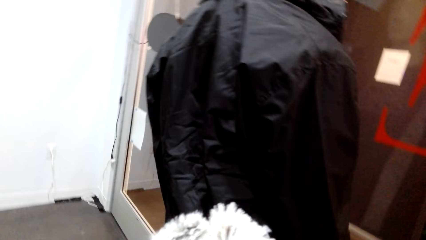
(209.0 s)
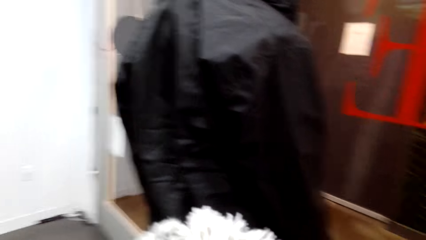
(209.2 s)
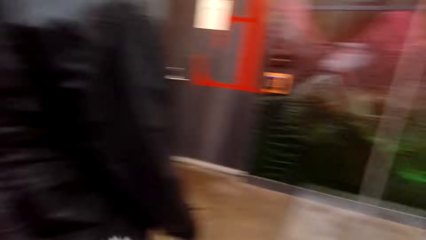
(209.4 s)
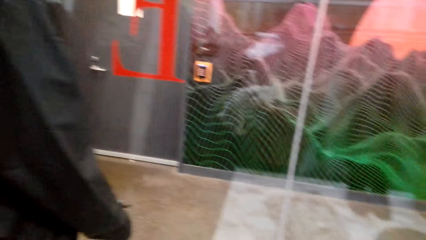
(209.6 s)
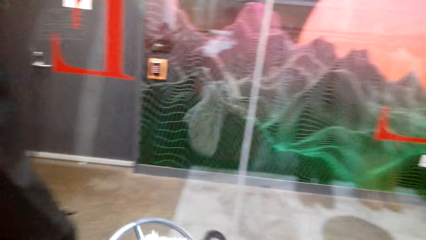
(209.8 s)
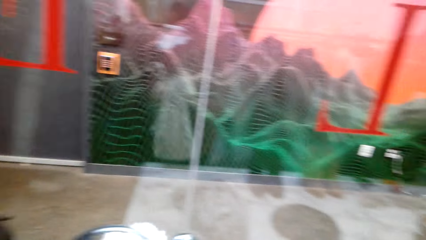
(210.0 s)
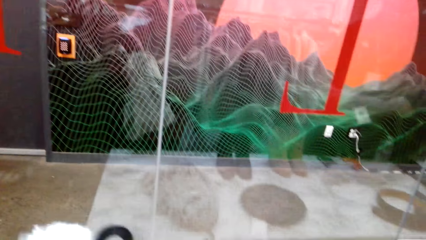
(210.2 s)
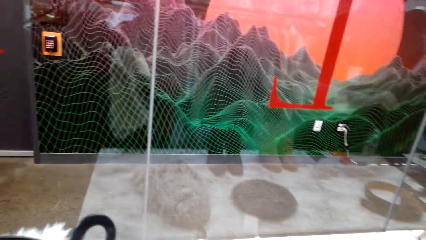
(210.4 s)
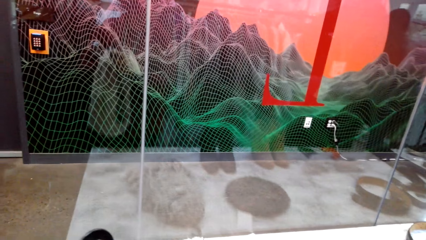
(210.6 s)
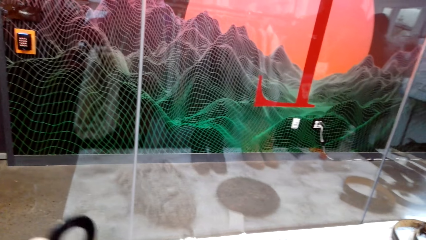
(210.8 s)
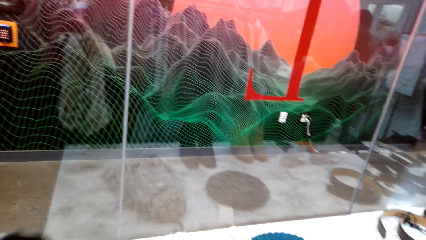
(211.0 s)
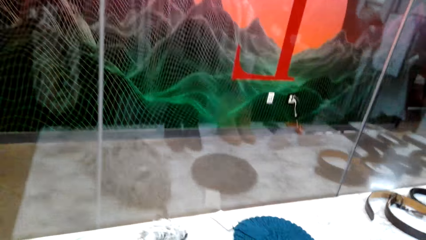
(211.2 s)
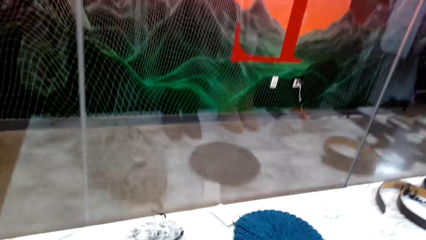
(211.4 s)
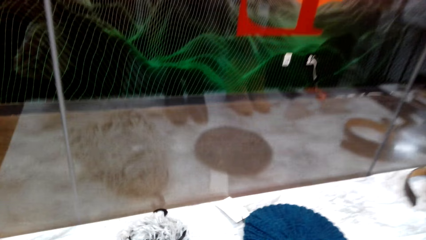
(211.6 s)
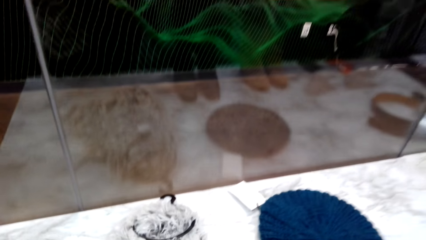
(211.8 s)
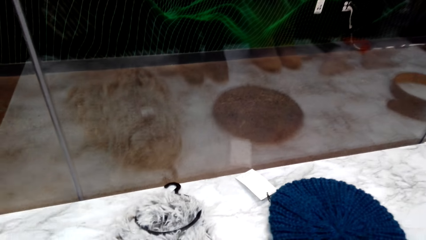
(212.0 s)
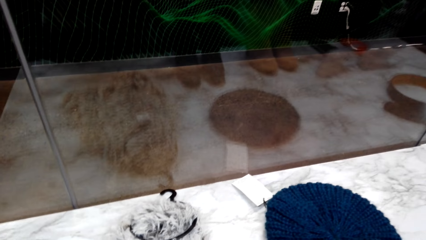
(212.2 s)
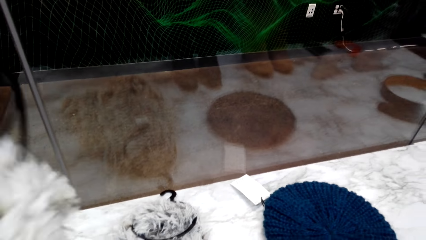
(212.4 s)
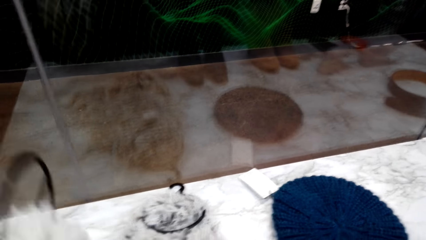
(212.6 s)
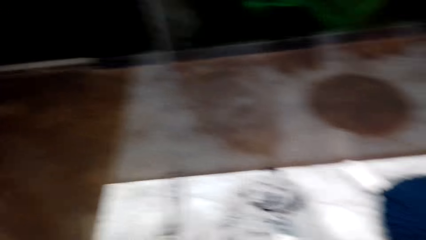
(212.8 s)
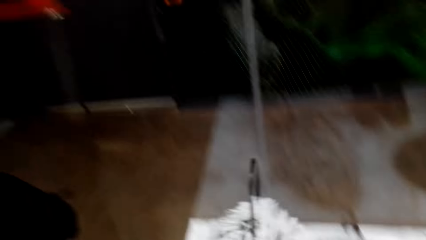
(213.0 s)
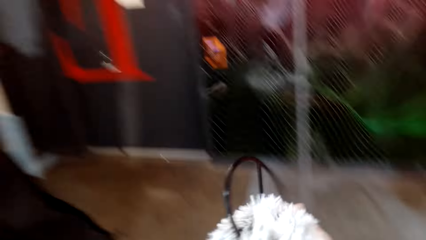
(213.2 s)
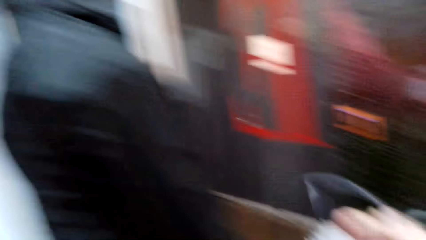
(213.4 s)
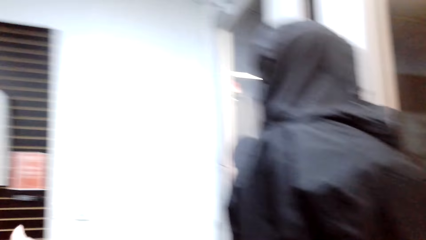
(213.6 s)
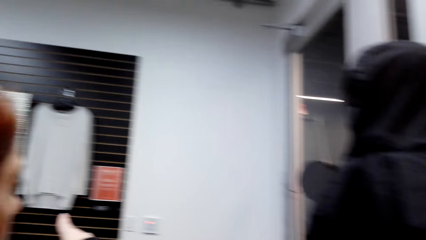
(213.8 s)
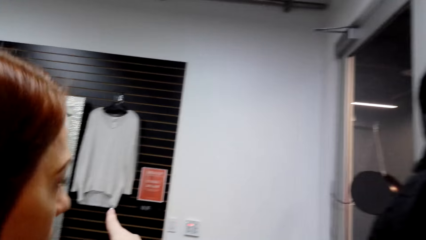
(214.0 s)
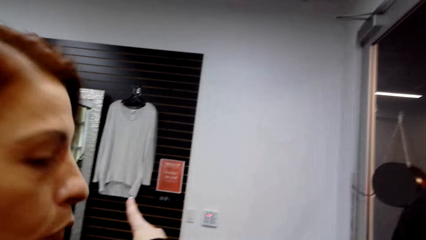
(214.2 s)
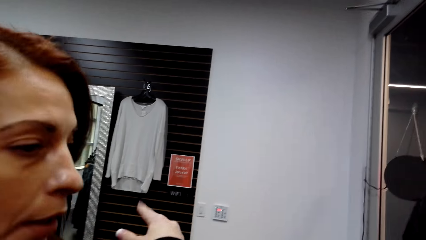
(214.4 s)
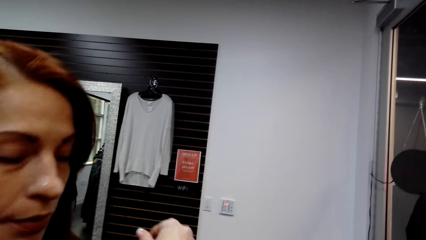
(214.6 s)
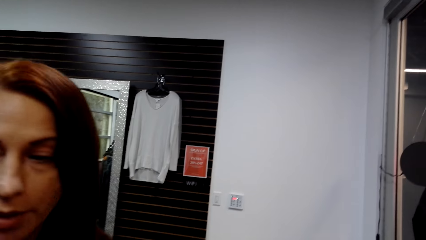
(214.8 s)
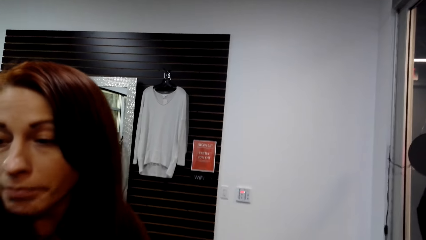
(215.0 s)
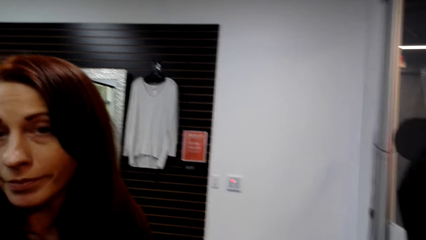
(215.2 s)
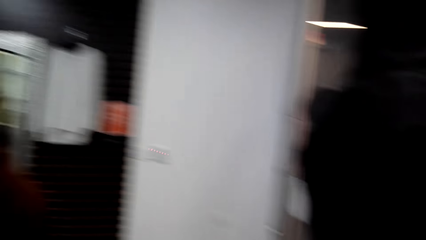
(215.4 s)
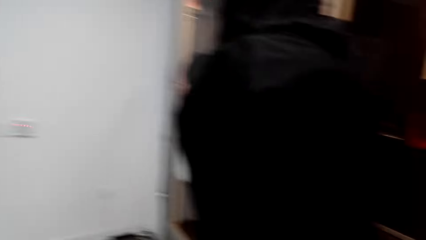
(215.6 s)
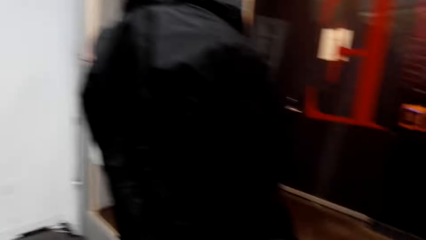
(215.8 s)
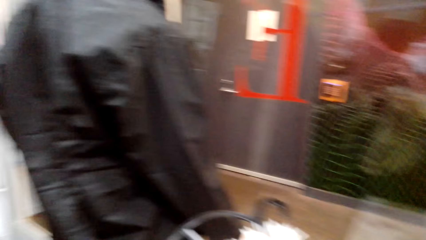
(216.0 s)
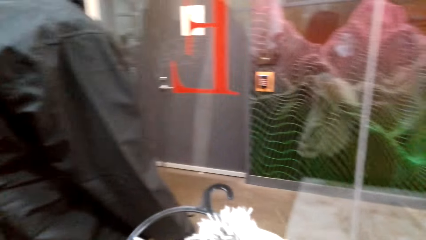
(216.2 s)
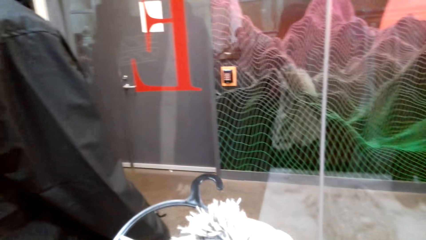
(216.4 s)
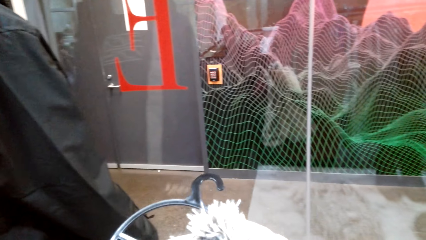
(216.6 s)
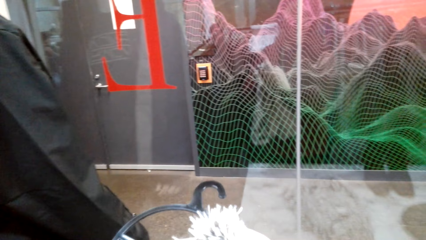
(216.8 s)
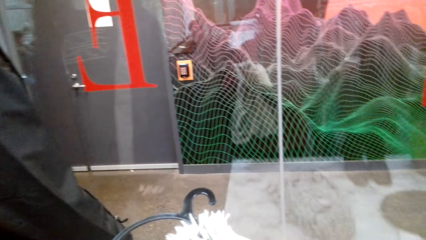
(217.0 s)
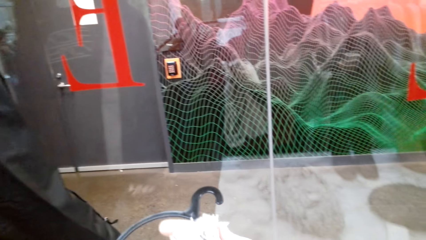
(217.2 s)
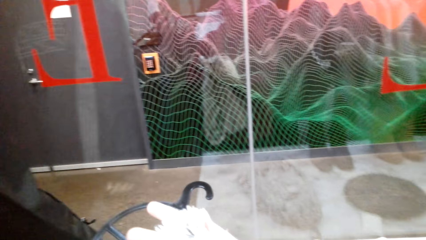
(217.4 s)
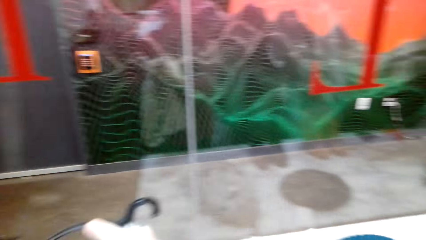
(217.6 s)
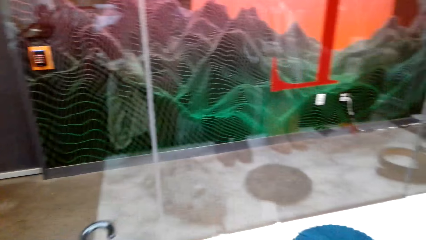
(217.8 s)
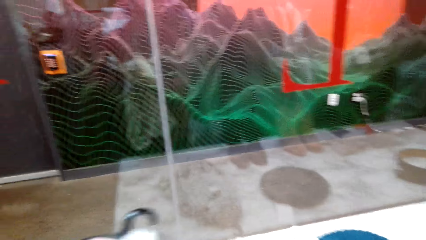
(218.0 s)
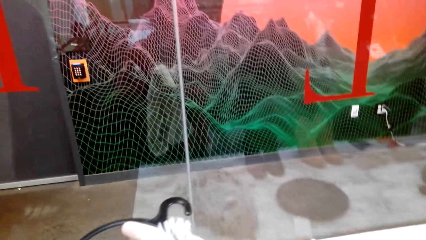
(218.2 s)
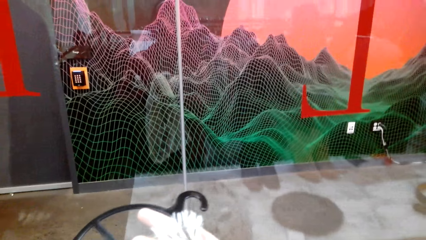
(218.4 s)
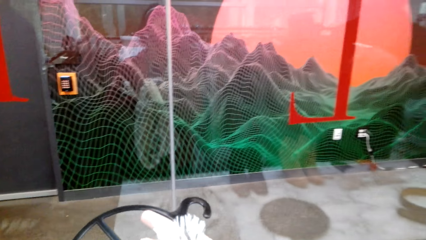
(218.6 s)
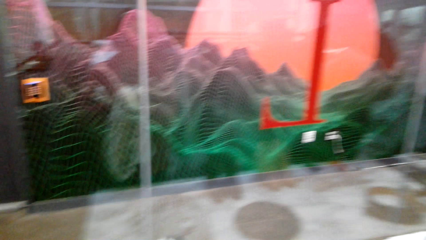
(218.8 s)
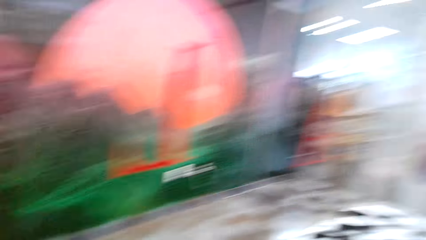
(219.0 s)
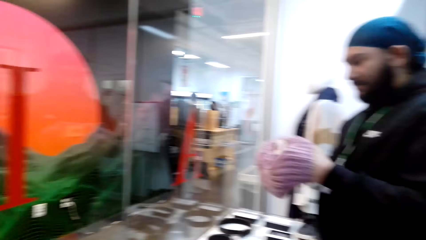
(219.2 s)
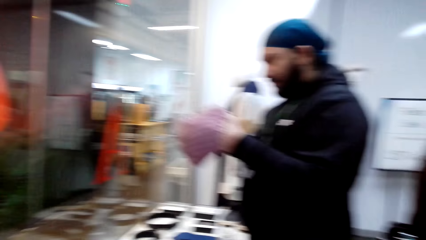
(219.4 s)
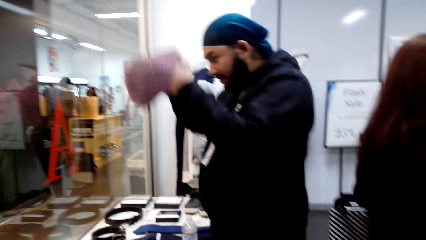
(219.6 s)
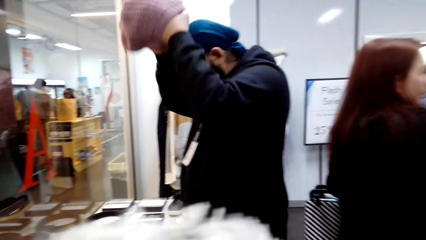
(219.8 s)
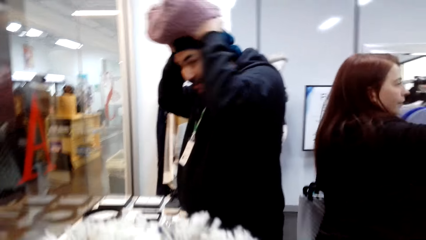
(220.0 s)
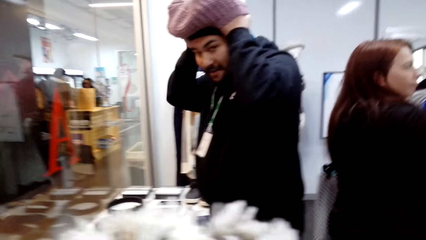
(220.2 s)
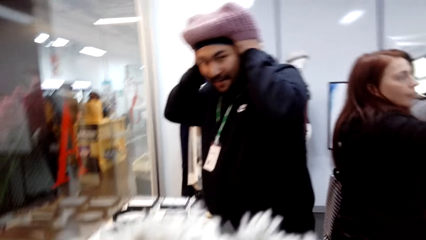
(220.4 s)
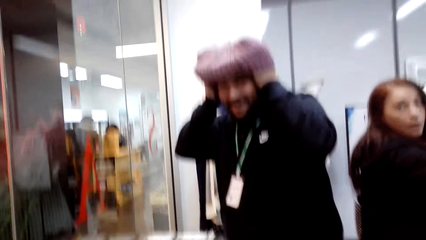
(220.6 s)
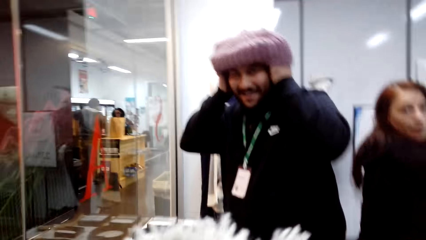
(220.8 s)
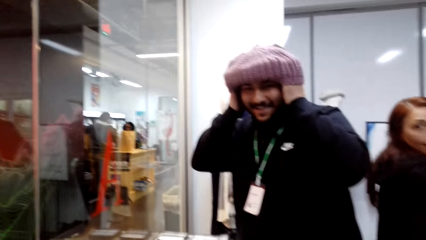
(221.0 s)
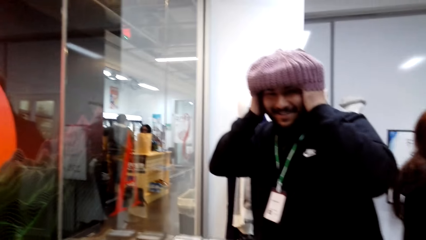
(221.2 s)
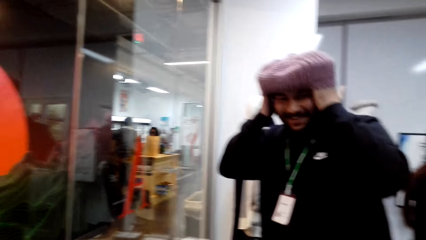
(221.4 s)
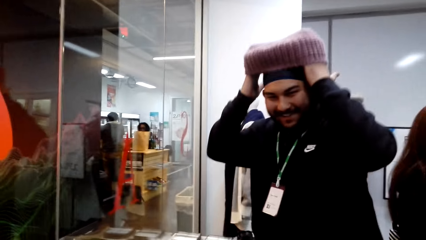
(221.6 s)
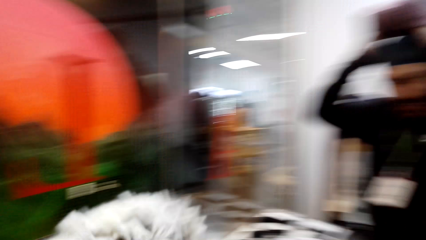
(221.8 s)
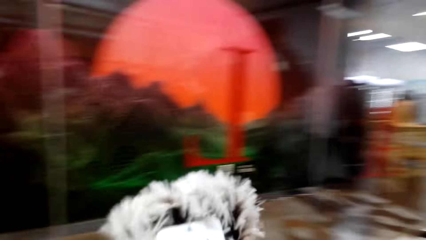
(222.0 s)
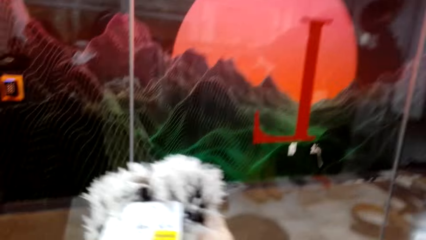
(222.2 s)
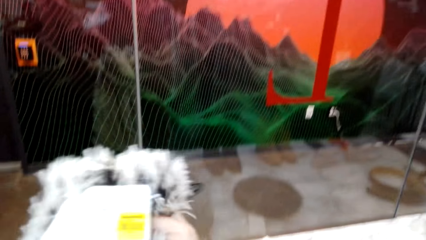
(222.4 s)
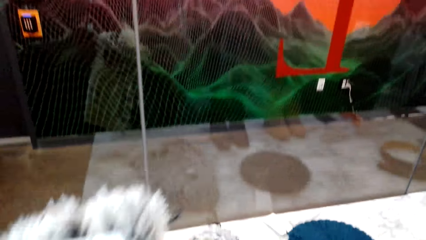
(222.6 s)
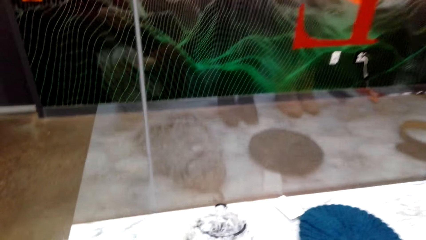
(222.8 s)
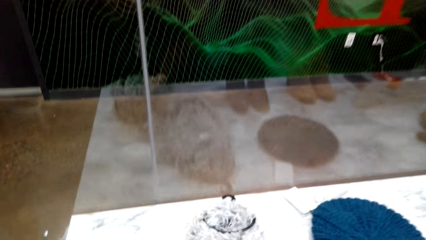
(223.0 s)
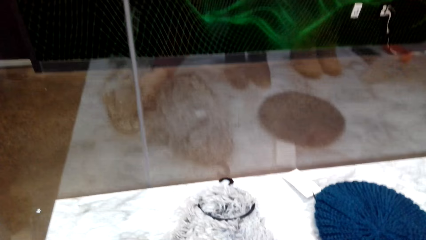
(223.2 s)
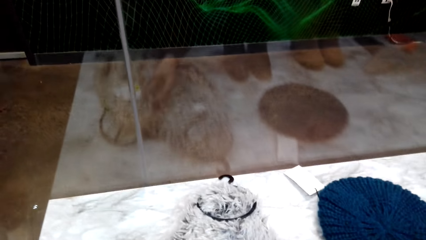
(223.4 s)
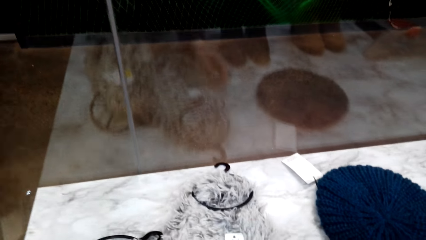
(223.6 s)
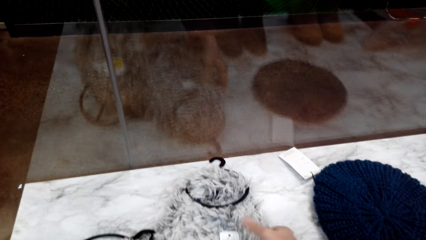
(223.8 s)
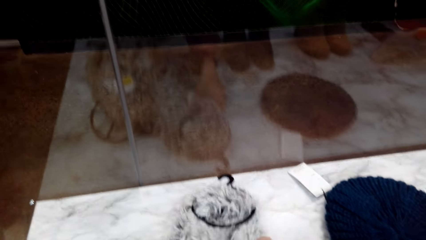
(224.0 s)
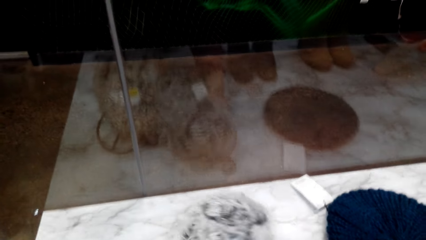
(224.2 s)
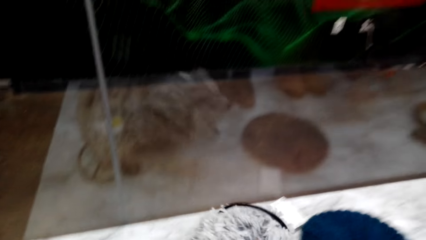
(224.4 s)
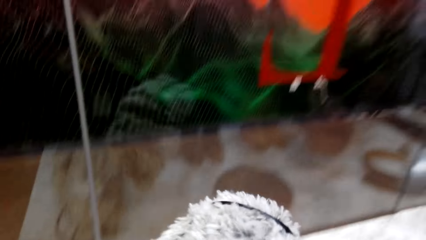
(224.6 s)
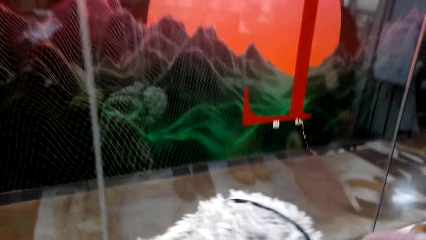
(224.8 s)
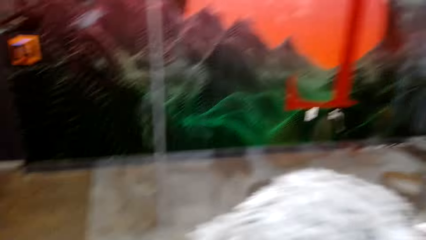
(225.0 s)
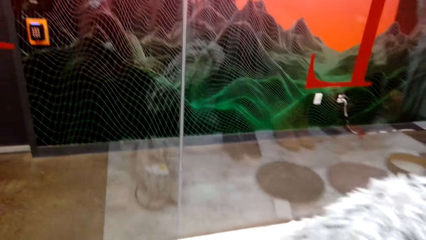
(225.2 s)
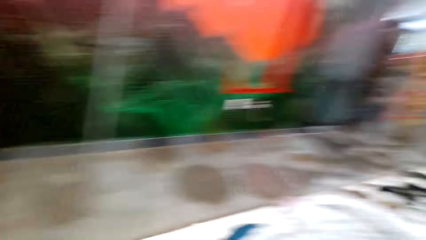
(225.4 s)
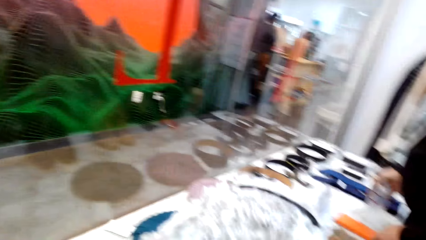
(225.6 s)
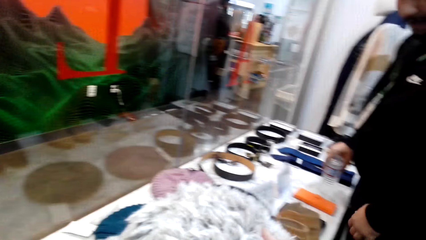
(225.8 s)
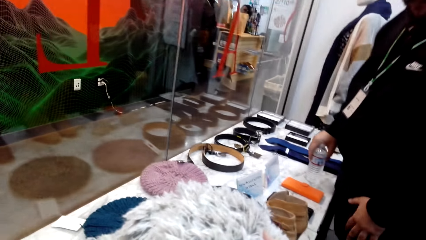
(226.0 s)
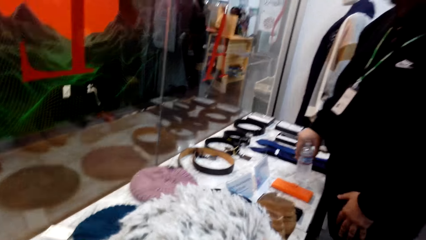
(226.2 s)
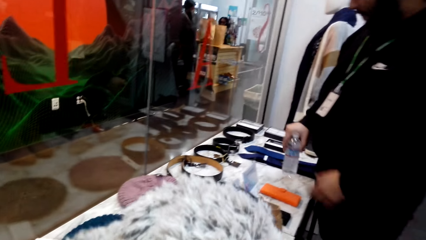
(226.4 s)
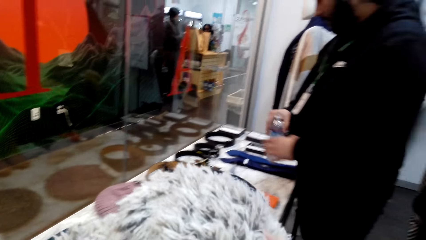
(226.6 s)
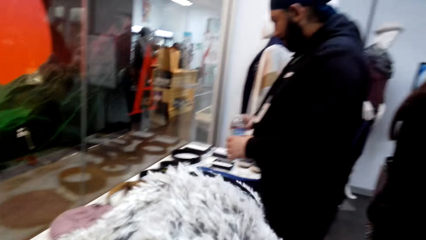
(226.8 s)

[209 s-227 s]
The camera wearer looks at the fur scarf. A woman talks to another woman. A man wears the hat. The camera wearer laughs. They put the scarf on the display table. They take the fur scarf.
